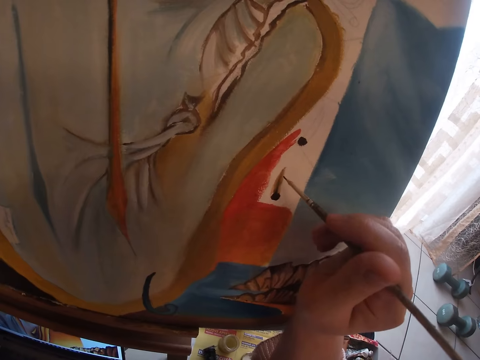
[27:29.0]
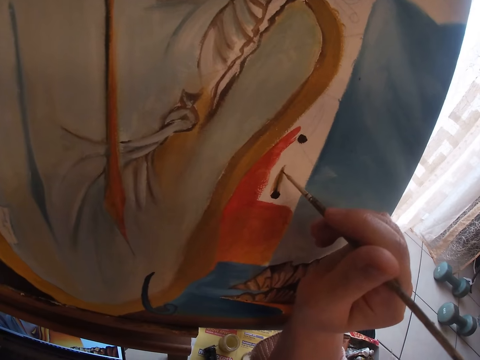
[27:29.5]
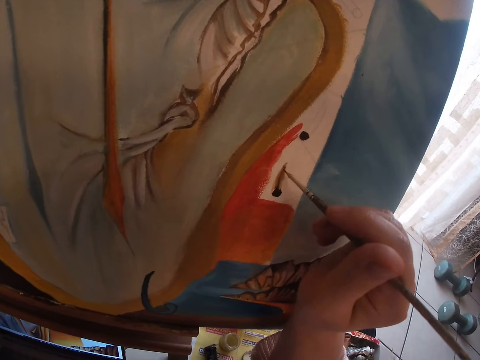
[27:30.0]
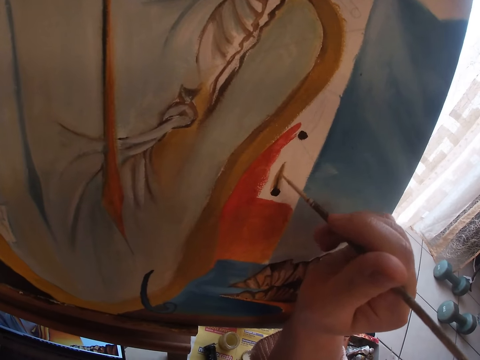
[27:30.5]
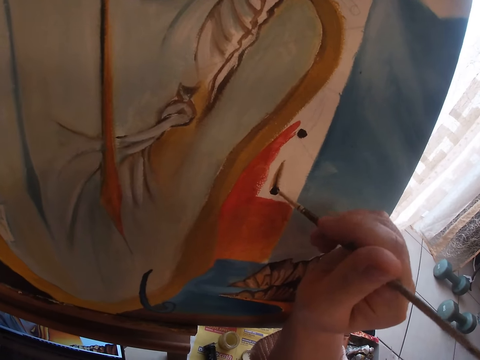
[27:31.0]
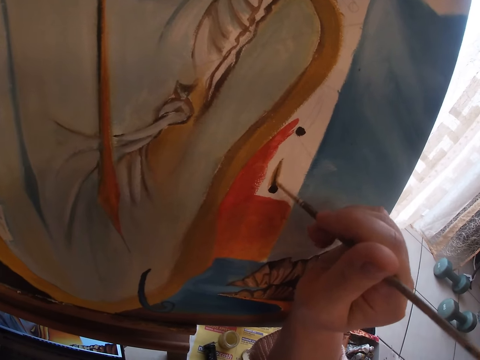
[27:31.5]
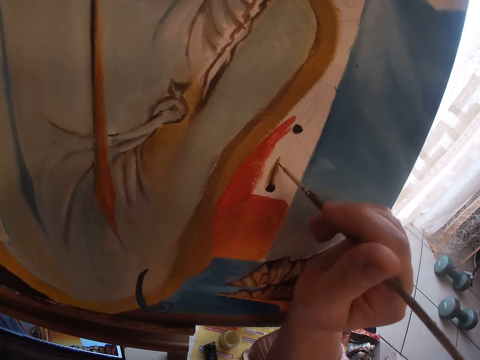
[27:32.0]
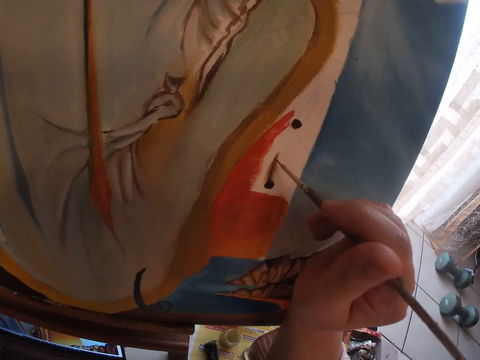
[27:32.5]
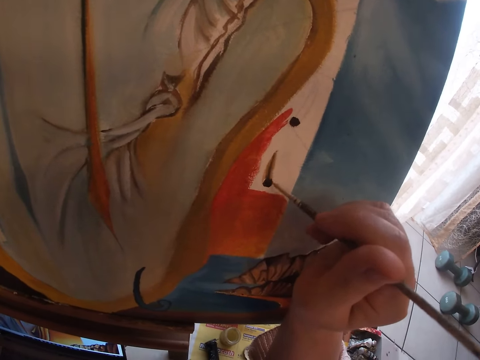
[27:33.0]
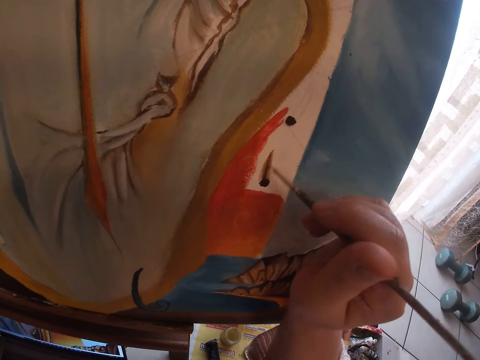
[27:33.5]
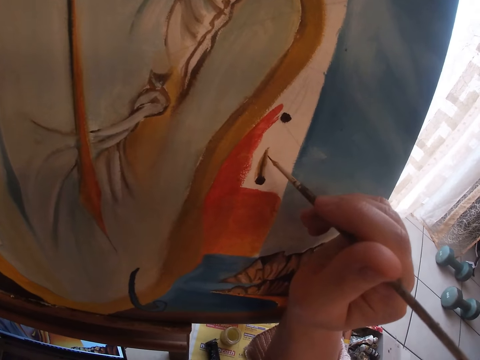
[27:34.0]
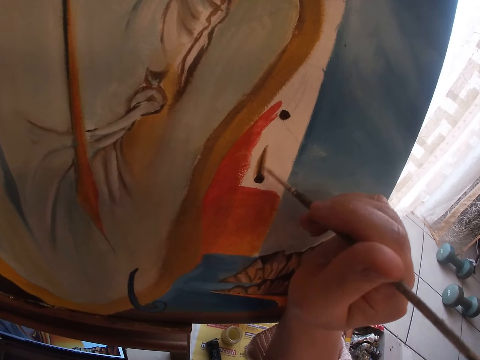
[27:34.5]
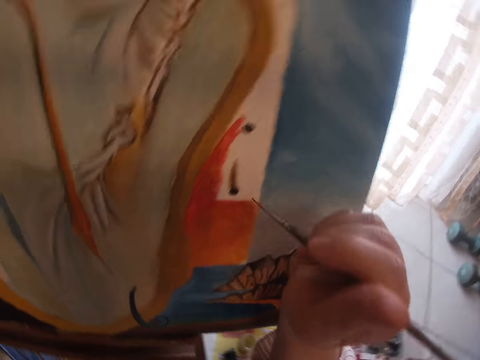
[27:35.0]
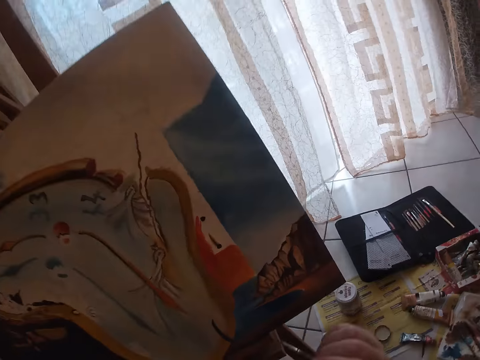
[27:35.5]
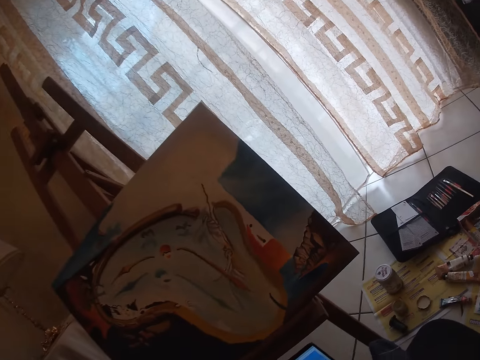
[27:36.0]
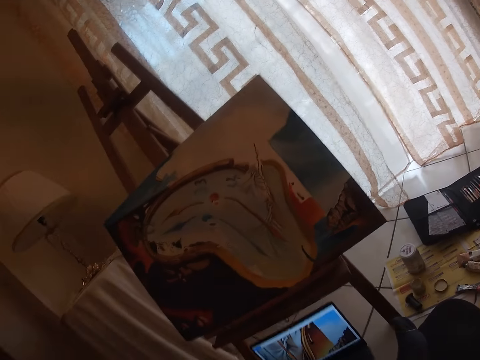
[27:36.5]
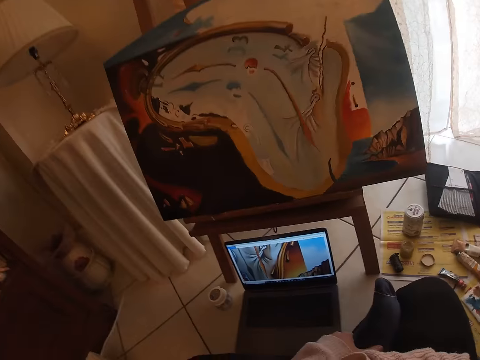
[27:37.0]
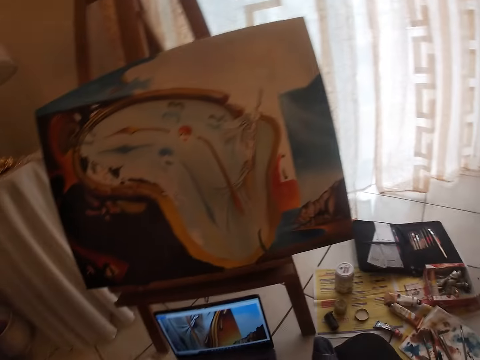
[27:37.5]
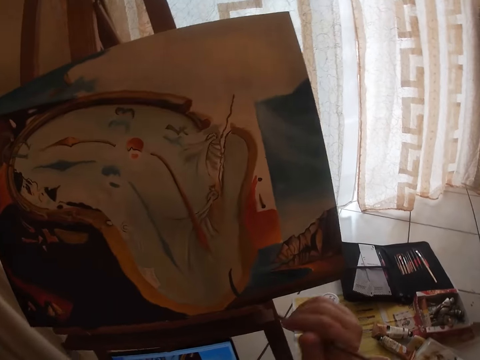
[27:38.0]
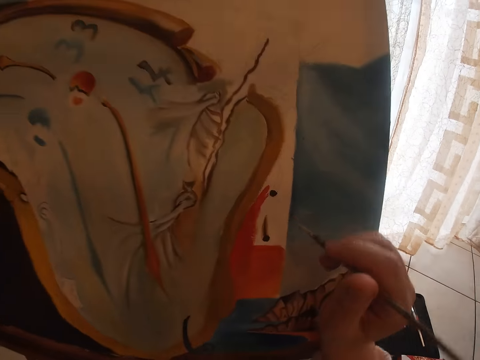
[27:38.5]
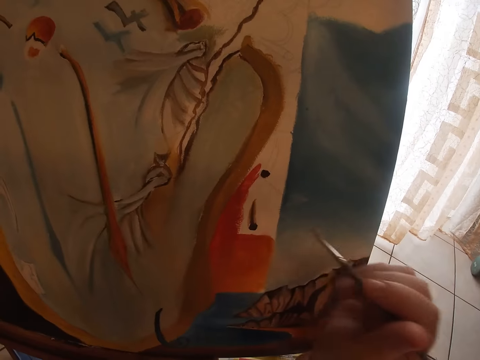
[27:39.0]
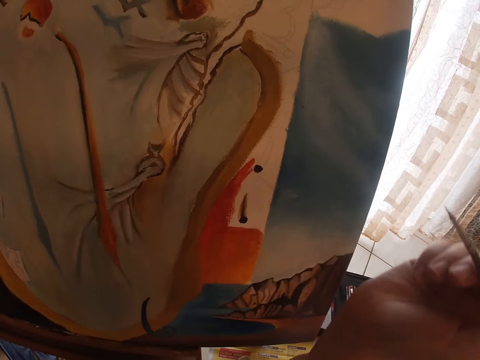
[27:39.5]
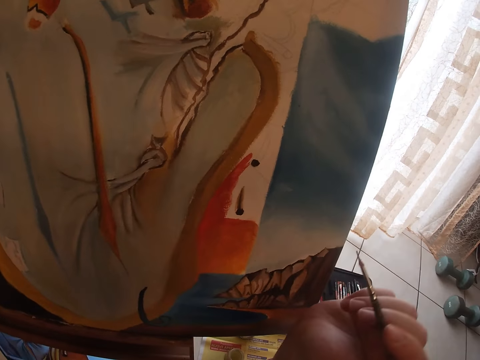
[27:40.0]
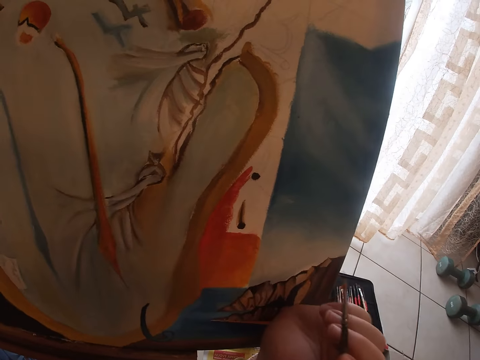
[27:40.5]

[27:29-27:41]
The camera wearer stops painting.

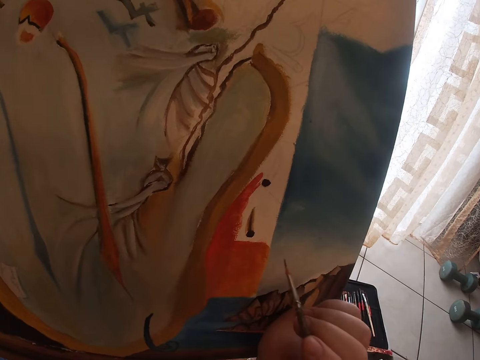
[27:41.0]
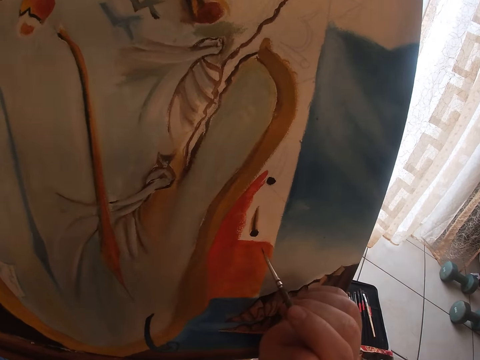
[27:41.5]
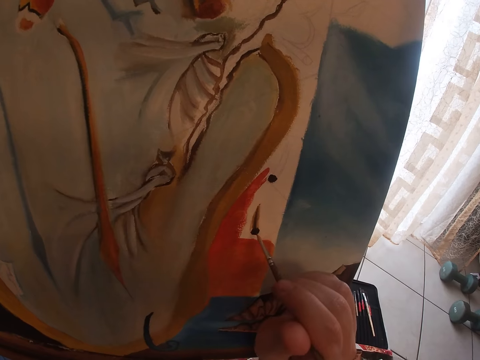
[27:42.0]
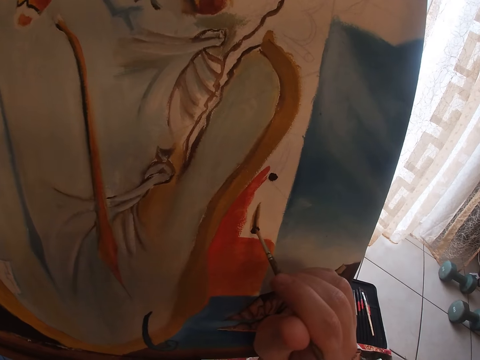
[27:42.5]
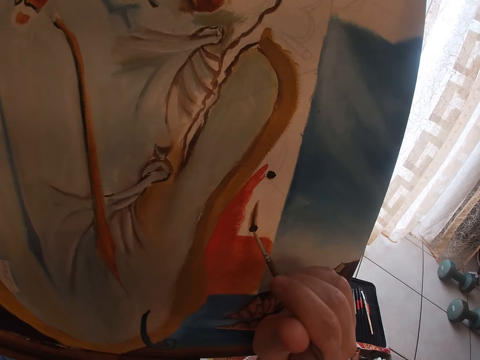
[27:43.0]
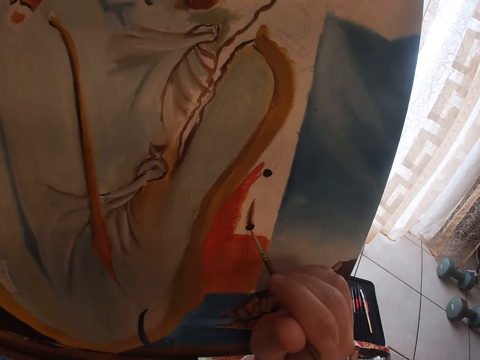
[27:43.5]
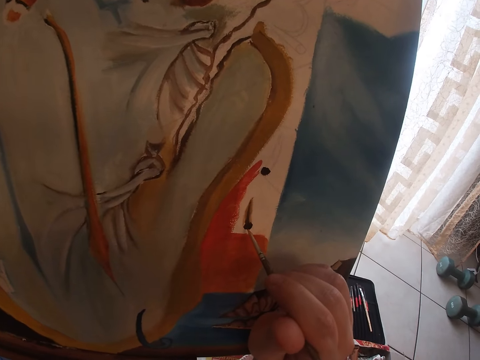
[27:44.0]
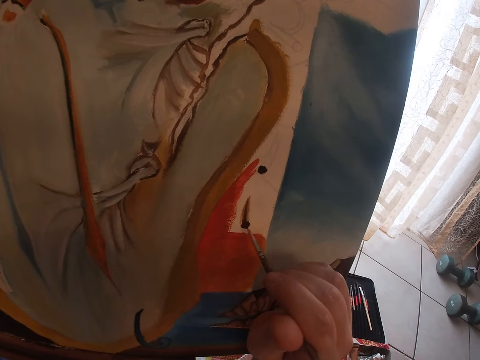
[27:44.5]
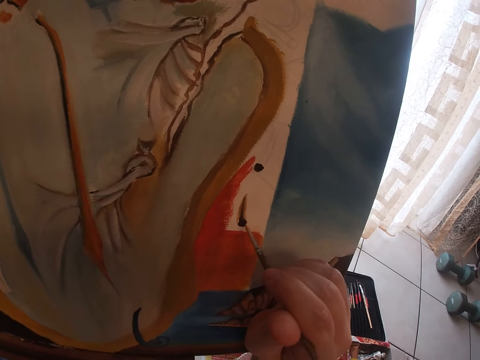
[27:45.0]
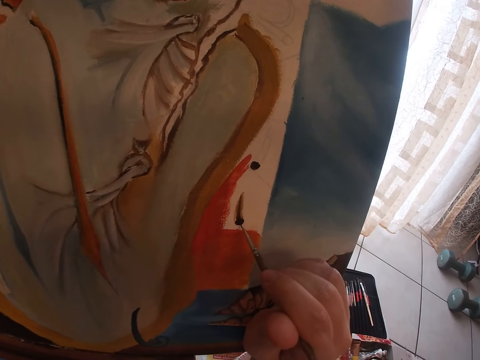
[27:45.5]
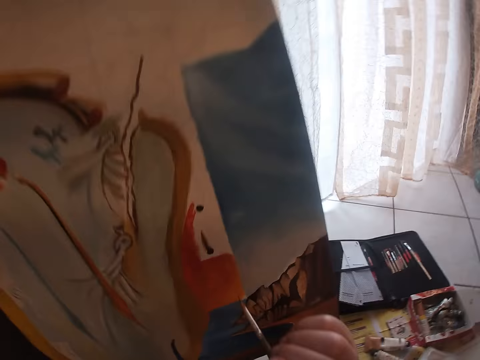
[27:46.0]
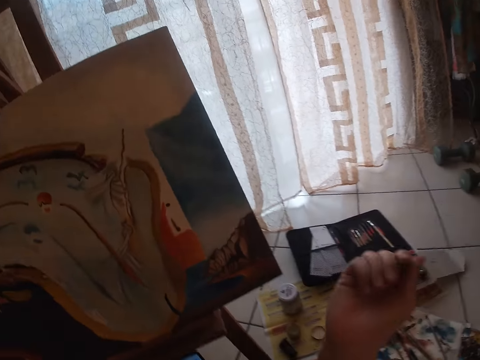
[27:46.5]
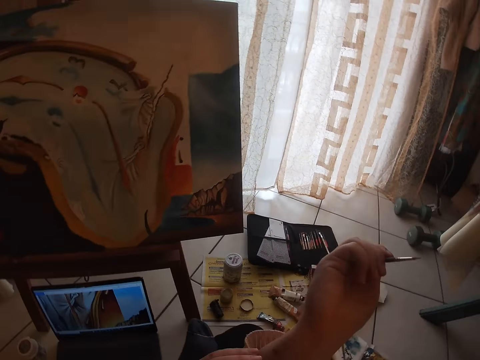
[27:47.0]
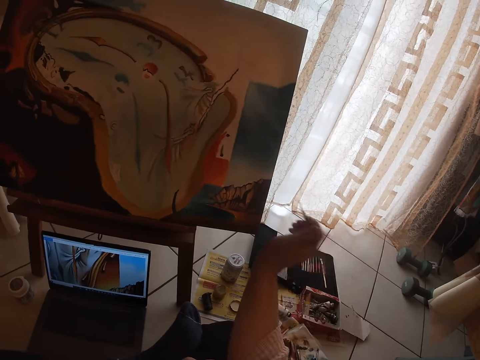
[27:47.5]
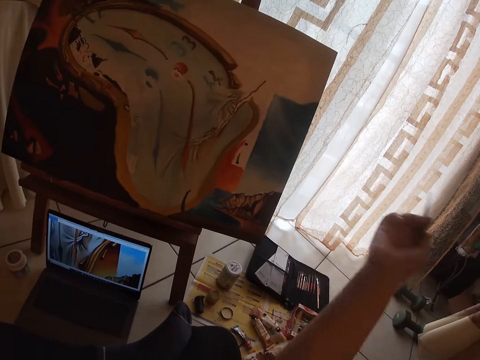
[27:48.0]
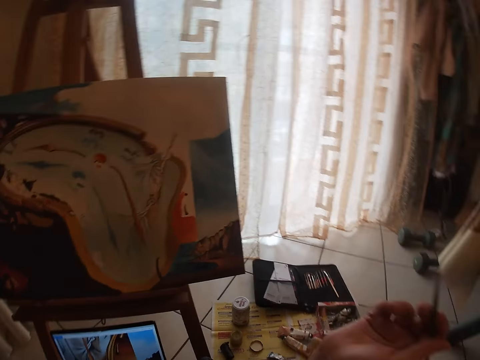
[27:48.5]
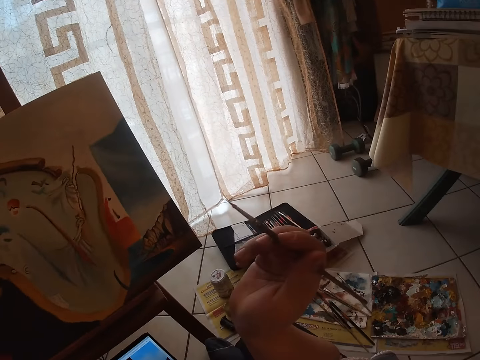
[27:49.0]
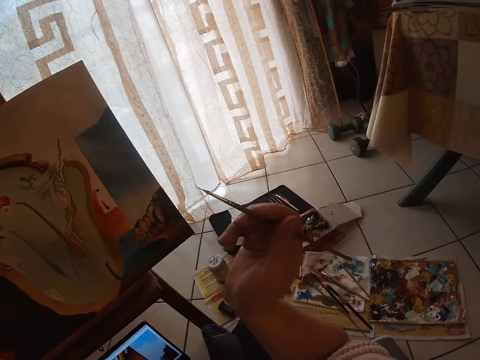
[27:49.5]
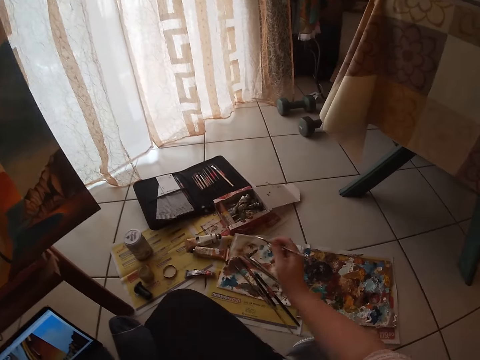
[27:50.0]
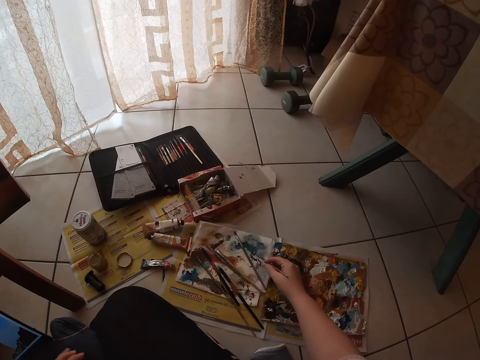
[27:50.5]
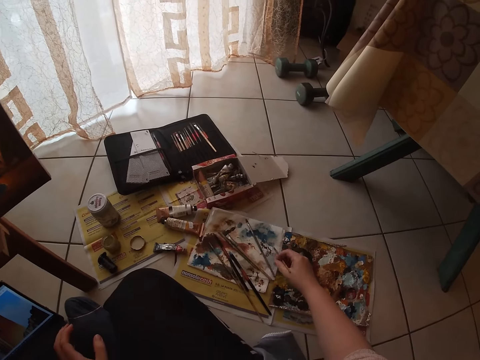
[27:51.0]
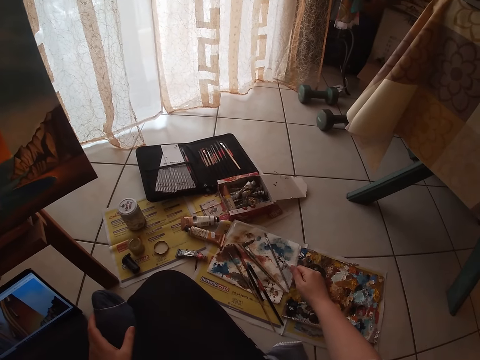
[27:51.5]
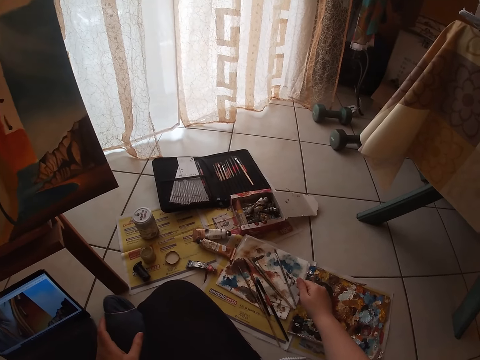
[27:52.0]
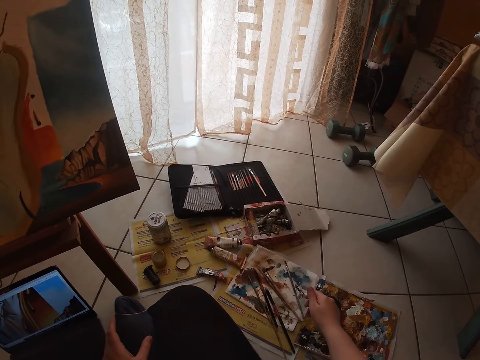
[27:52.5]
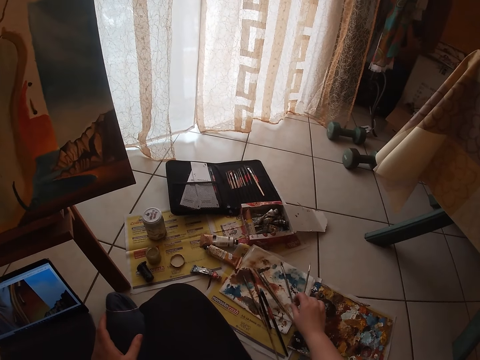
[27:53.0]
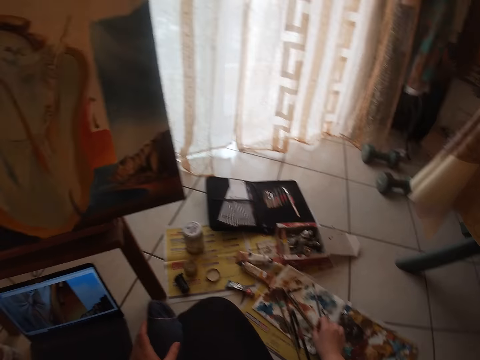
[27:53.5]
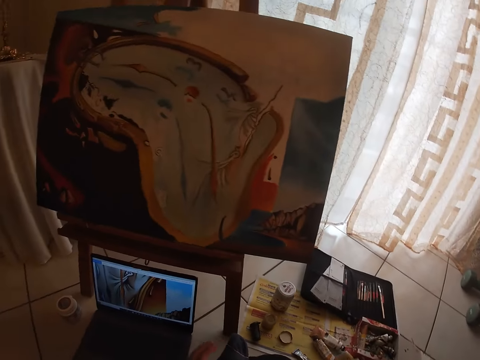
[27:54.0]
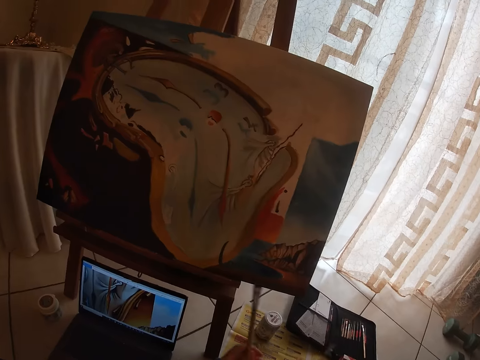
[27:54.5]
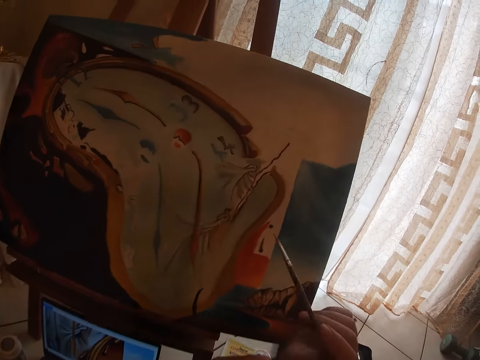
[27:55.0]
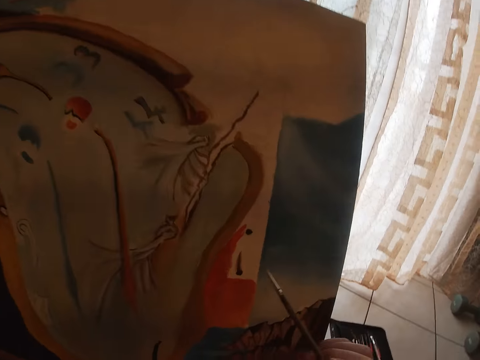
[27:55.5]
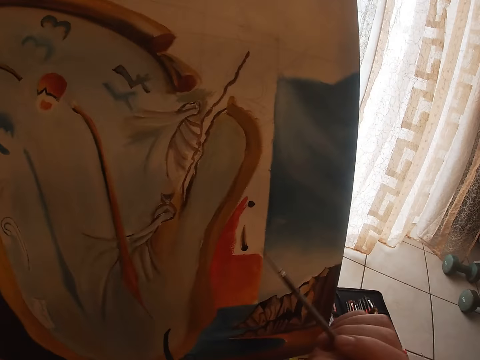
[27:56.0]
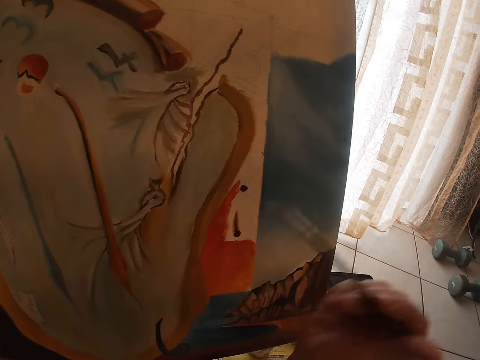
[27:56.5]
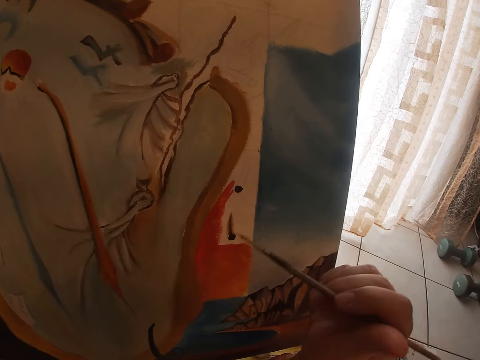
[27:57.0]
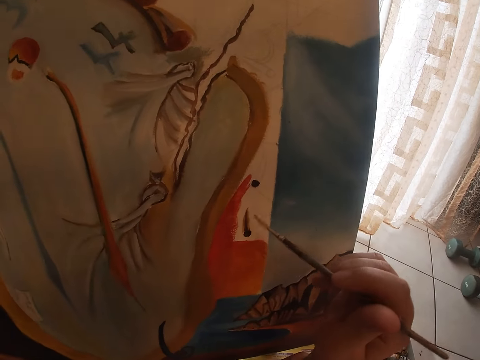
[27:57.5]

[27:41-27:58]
The camera wearer paints the portrait. She stops painting. She rubs the paint brush on a board. She cleans the sable brush on a paper on the floor. She picks up another paint brush. She switches the brush from her right hand to her left hand.
